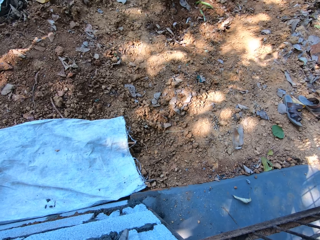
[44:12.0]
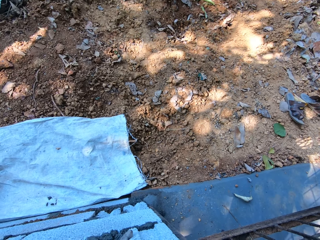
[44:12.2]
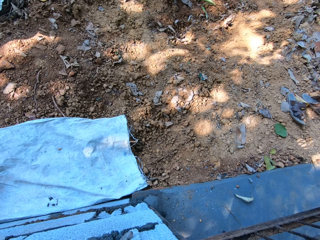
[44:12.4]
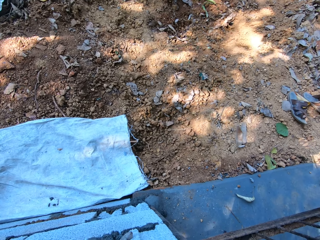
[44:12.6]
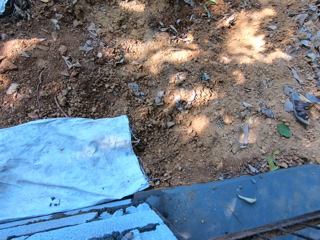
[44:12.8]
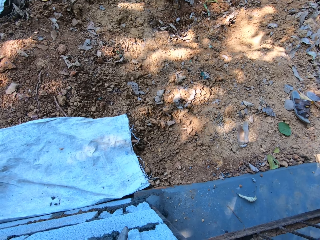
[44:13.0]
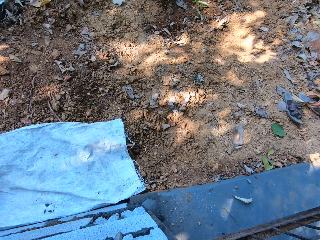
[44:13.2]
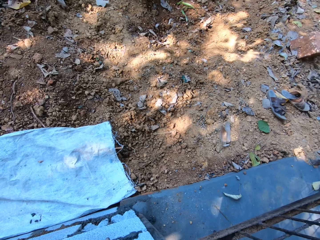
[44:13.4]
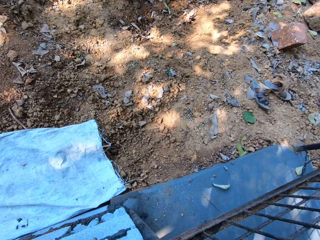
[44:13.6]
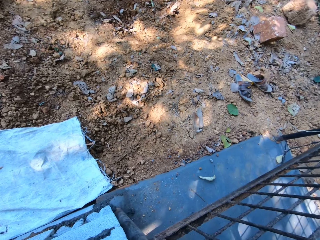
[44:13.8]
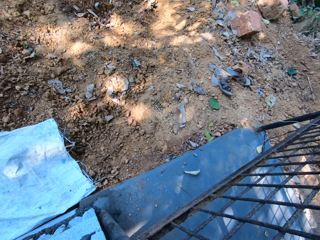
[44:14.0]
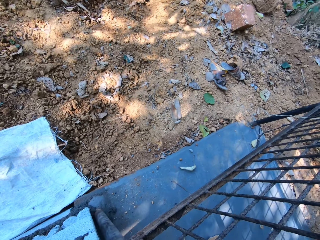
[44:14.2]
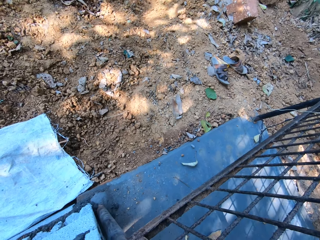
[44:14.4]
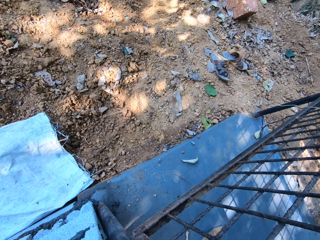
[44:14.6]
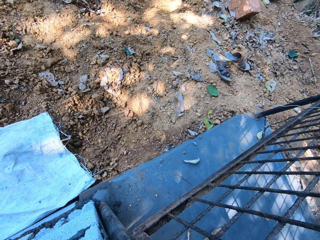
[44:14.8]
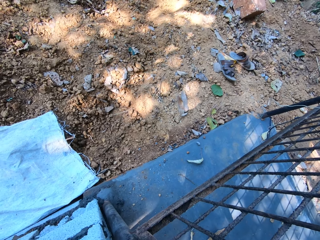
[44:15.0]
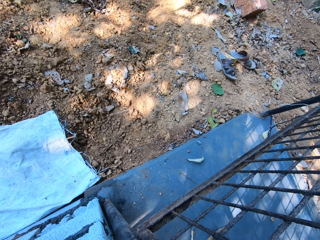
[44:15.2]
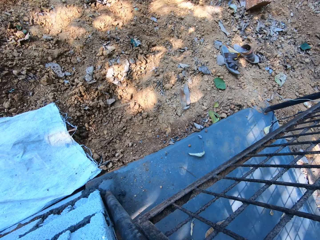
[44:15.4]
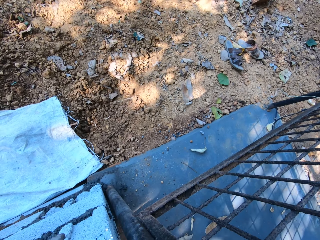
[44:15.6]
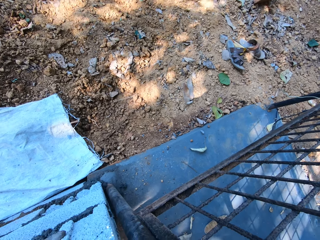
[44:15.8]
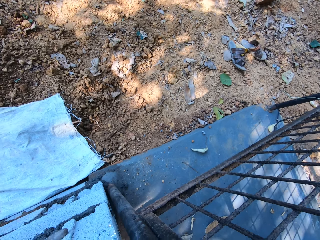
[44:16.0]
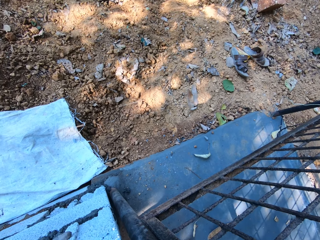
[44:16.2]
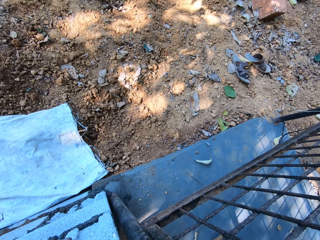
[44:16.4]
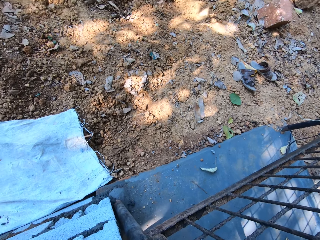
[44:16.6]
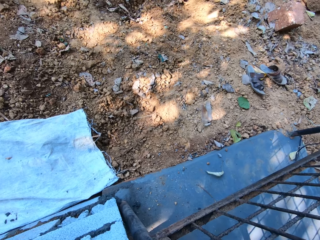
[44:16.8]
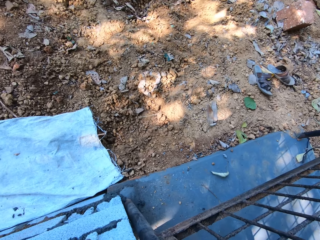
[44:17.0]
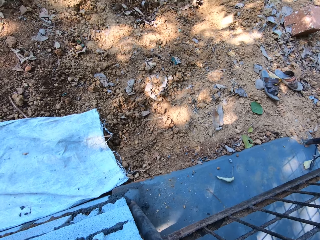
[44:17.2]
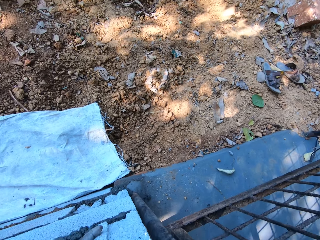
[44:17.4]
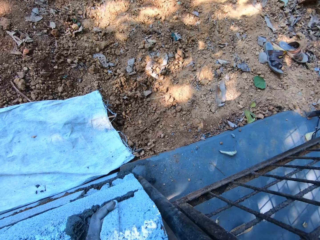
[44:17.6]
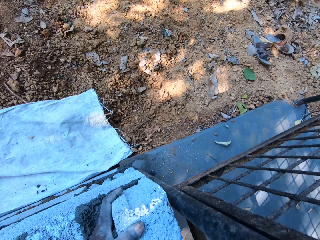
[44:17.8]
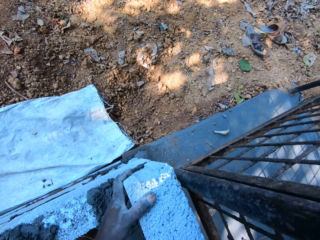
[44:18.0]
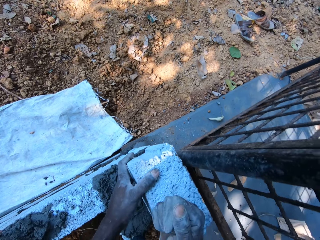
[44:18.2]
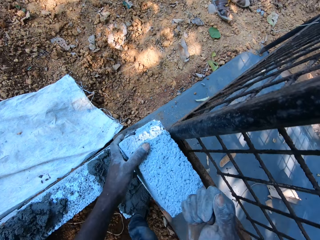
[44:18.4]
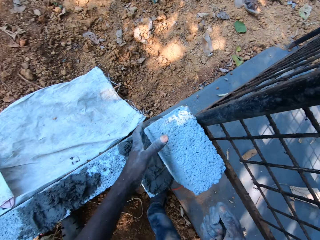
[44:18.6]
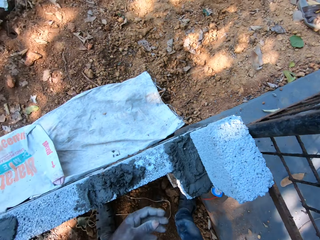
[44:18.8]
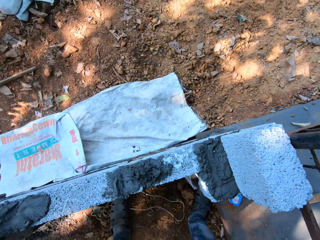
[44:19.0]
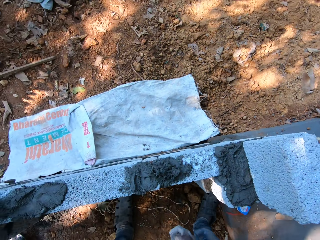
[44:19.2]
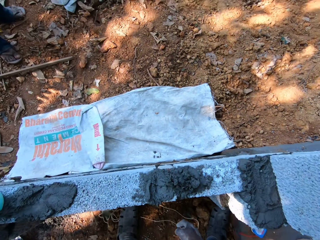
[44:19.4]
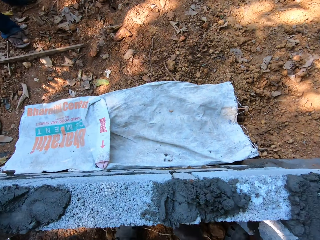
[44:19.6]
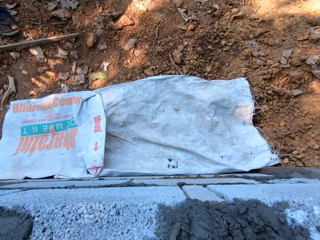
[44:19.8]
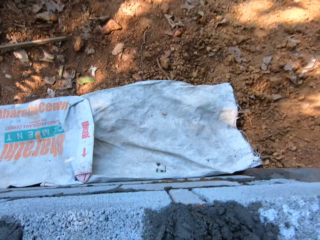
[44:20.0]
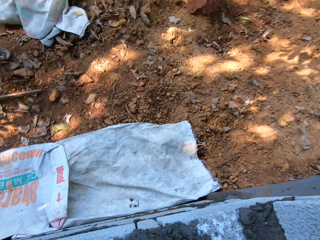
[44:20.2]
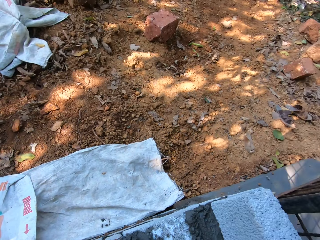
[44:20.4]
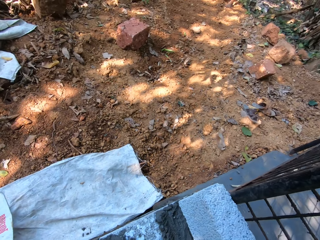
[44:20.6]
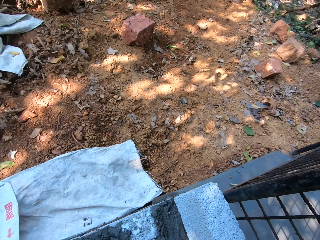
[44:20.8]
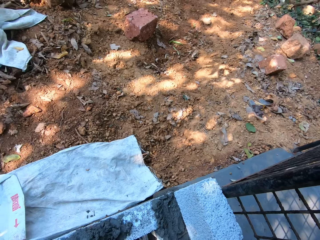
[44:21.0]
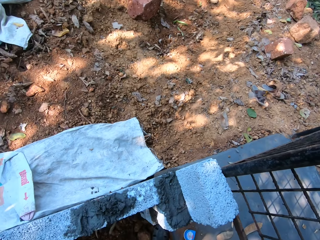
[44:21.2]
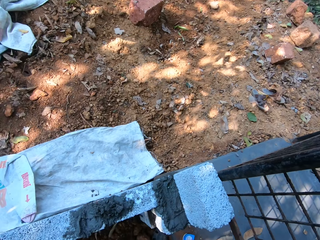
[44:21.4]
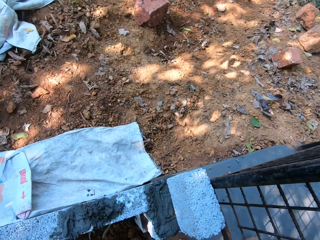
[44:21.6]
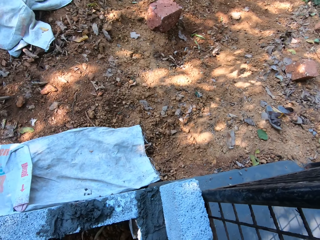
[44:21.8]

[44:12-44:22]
A person digs the ground with a hoe. The camera wearer talks. He hits the molded block on the wall with his right hand. The person digs the ground with the hoe.

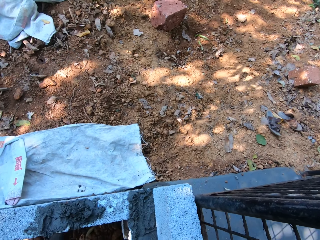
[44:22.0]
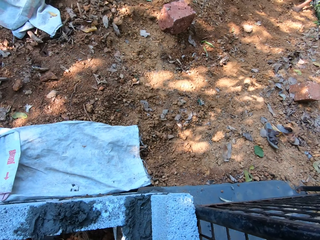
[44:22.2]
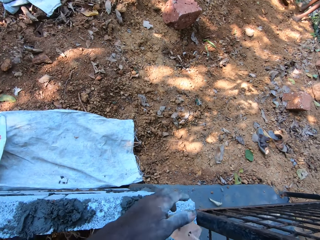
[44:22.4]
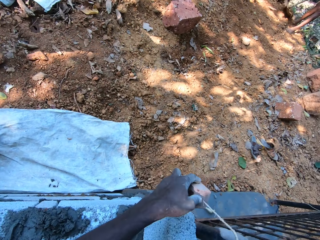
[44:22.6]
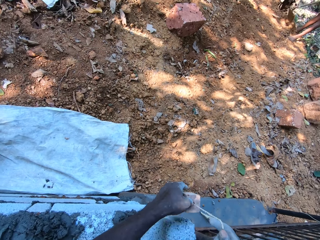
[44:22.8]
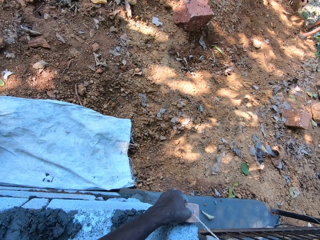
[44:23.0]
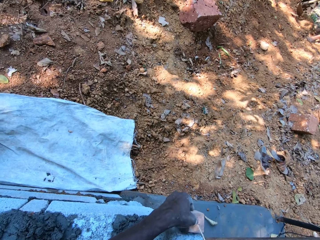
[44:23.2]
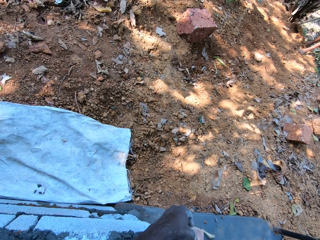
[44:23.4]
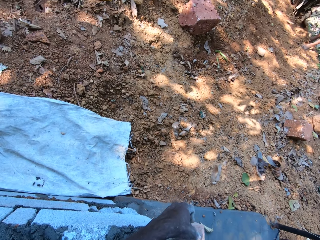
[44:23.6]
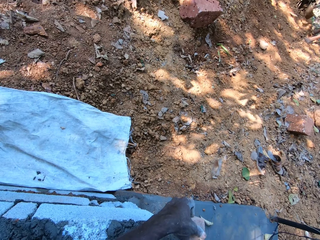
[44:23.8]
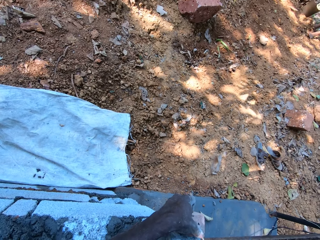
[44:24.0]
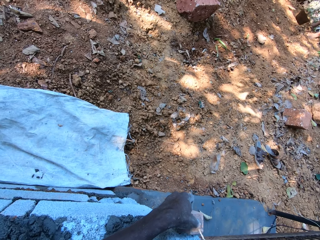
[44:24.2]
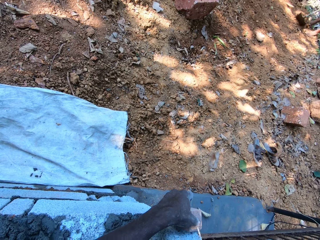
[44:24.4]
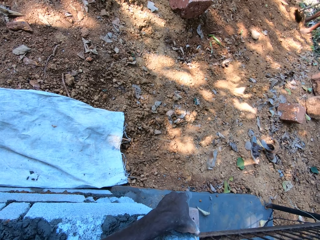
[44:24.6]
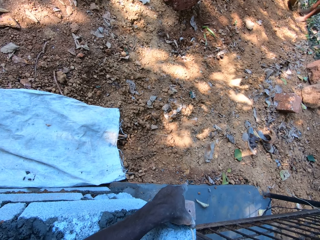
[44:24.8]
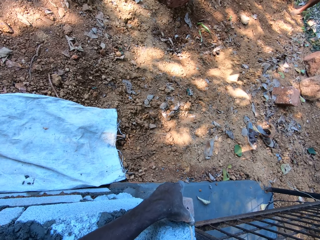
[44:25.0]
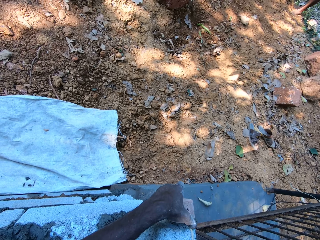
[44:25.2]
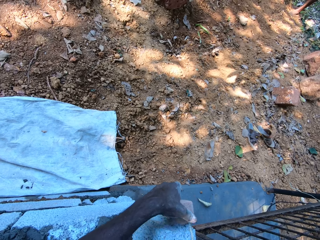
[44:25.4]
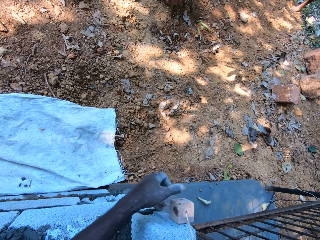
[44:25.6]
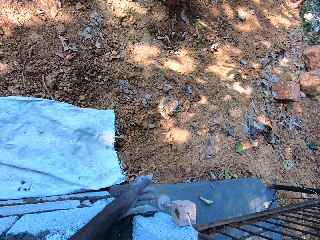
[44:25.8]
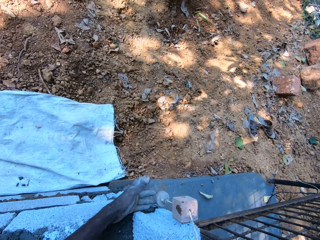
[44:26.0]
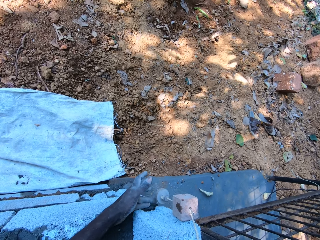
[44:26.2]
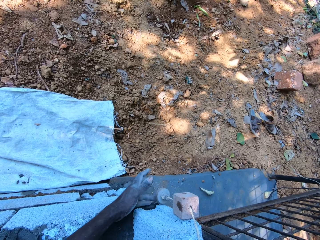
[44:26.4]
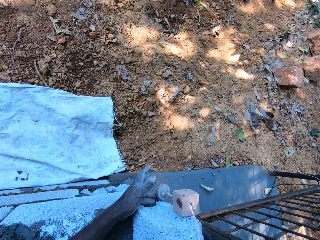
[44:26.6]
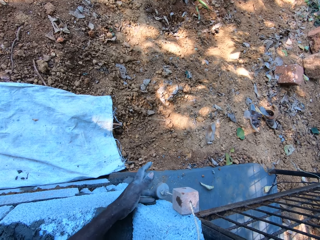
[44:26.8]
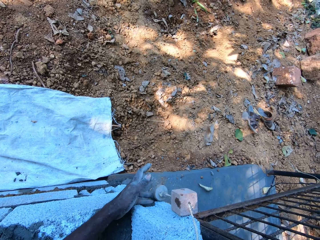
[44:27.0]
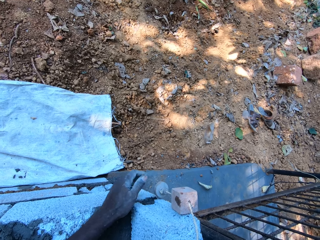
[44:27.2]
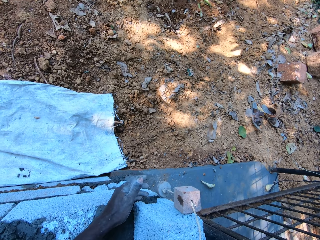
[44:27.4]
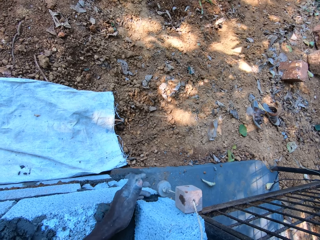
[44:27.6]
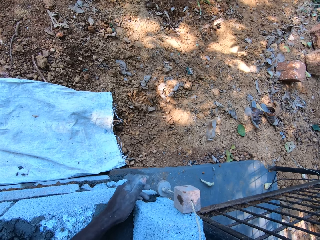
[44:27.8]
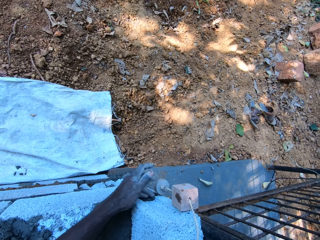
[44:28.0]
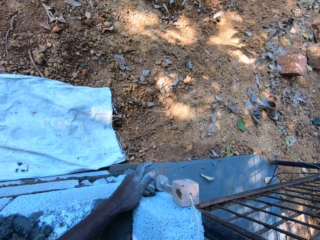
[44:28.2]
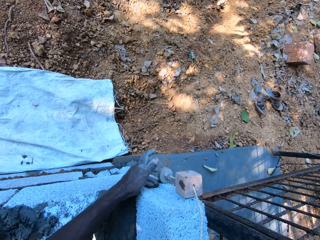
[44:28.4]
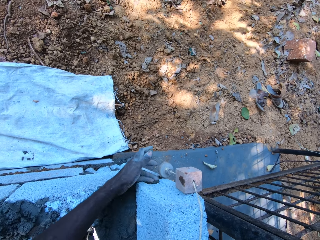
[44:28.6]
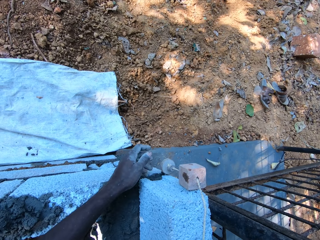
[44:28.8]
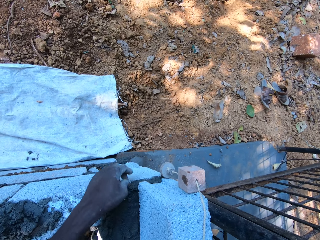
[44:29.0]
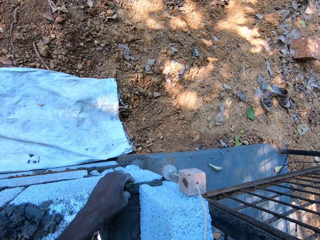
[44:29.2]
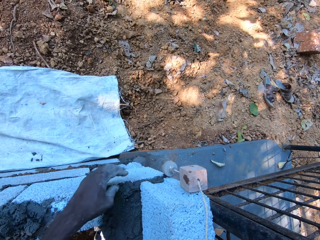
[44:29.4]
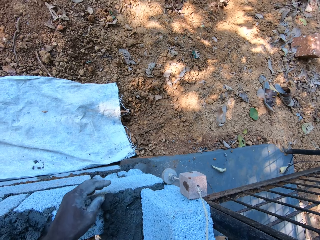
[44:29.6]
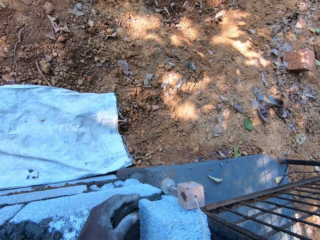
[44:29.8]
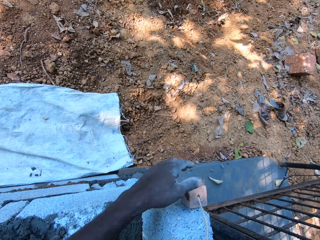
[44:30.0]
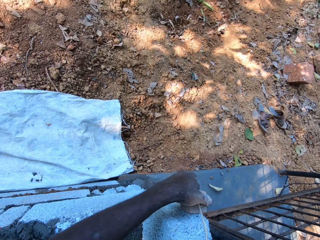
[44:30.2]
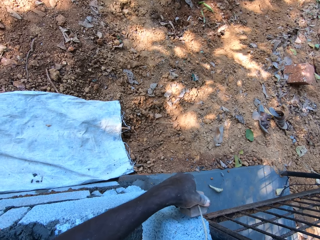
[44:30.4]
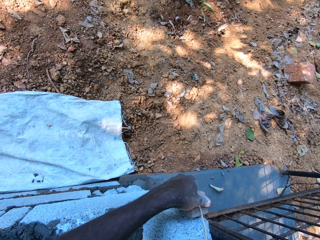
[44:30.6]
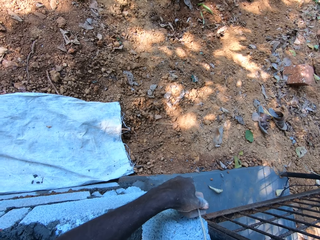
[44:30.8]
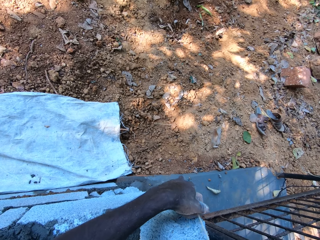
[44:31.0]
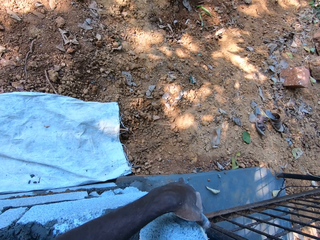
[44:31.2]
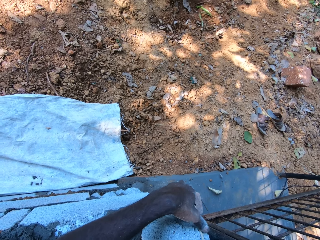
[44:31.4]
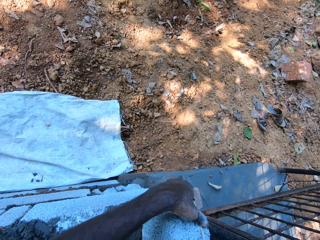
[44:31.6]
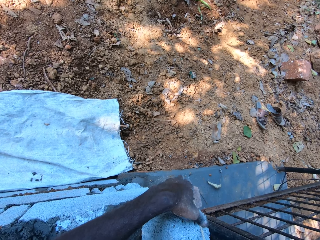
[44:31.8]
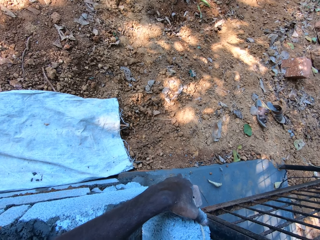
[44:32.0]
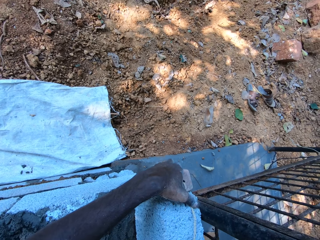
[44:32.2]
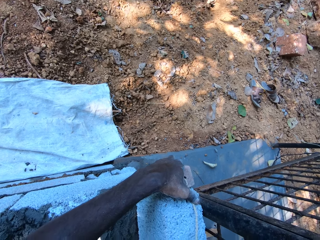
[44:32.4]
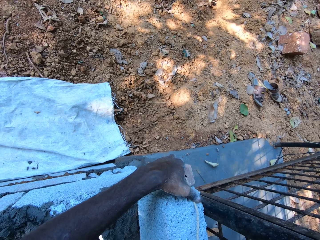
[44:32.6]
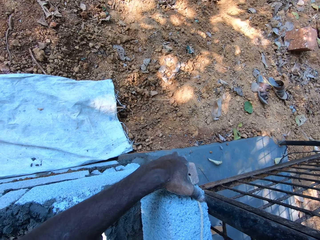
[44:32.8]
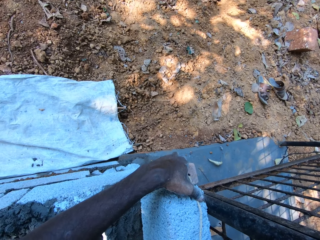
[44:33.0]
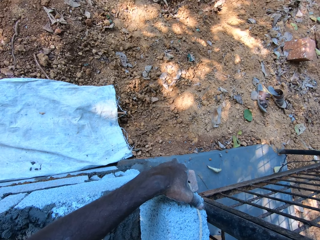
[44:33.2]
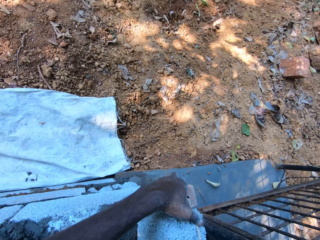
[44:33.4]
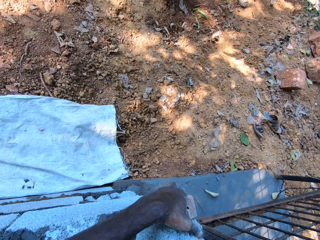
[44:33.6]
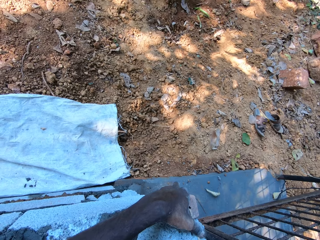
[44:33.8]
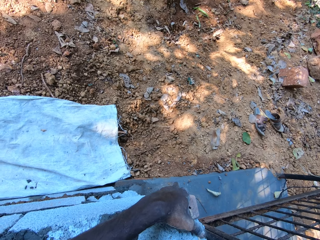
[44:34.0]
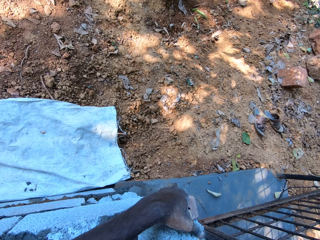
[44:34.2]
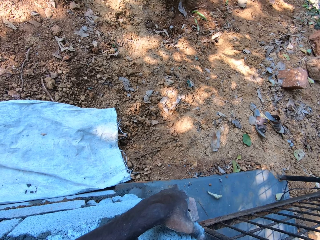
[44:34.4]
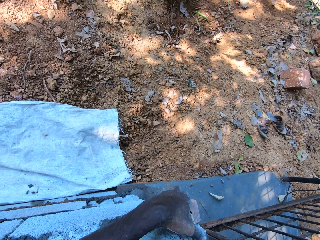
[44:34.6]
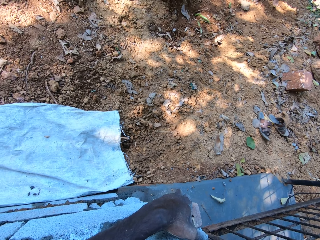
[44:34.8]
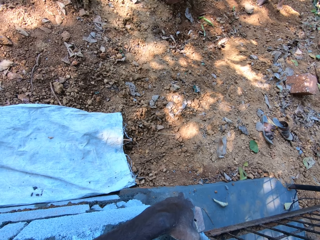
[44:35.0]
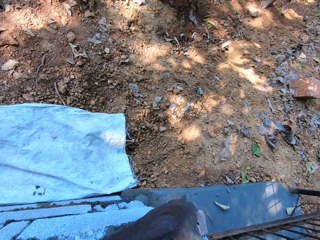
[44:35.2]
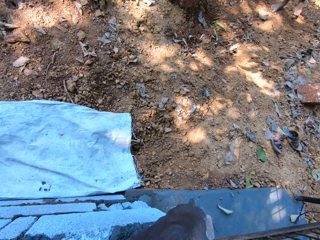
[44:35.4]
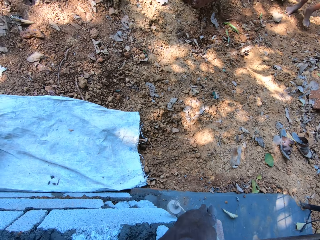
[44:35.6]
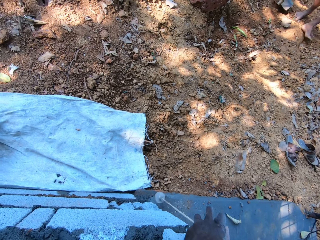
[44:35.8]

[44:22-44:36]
The camera wearer examines the concrete brick on a wall with a plumb bob. He places the threaded wood in his hands on the molded block on the wall. A person digs the ground with a hoe. The camera wearer examines the concrete brick on the wall with the plumb bob.
